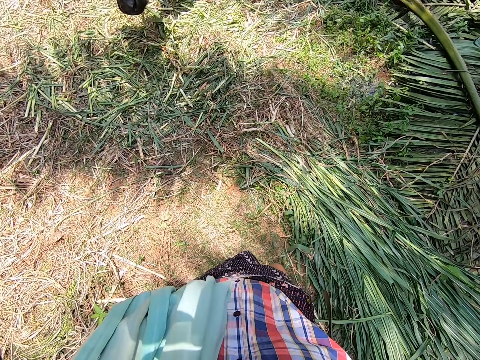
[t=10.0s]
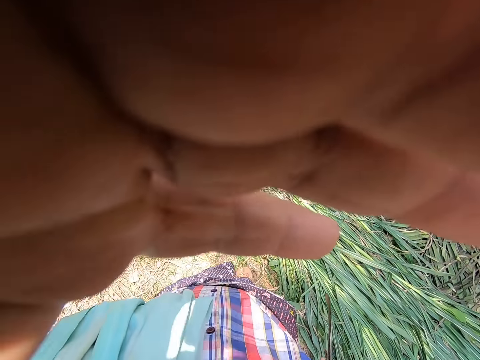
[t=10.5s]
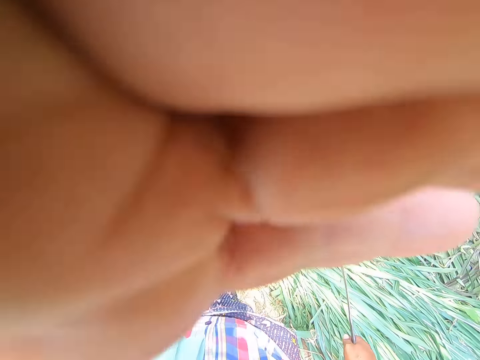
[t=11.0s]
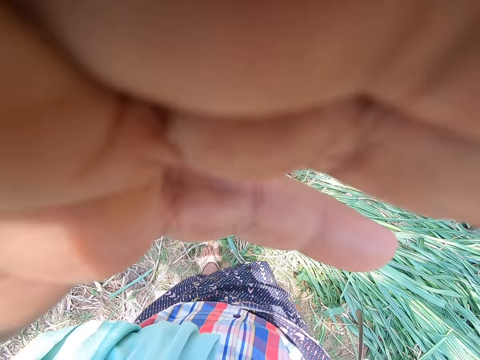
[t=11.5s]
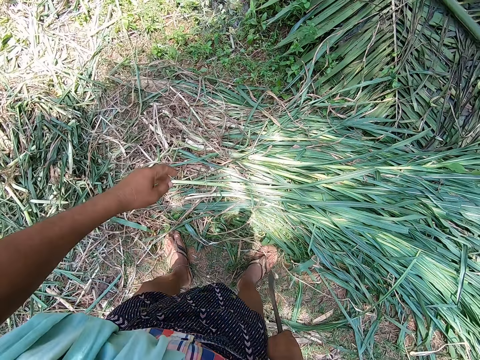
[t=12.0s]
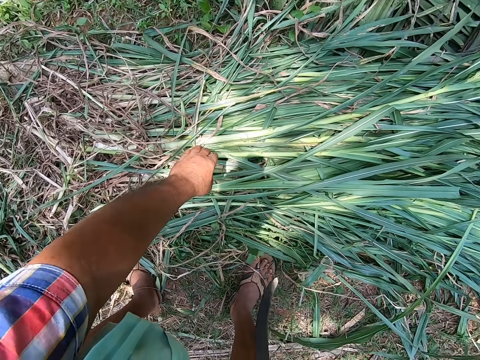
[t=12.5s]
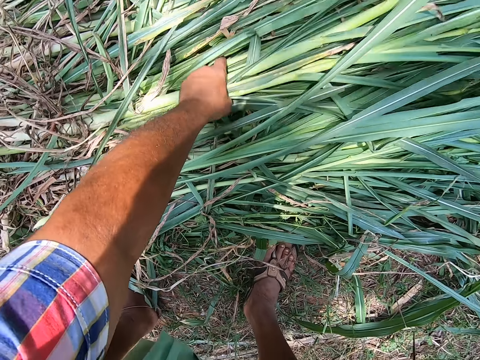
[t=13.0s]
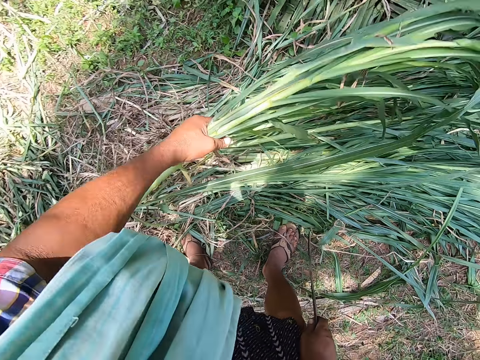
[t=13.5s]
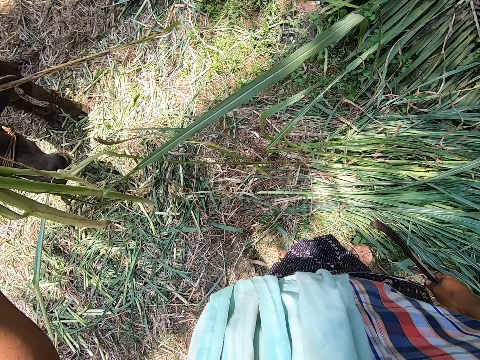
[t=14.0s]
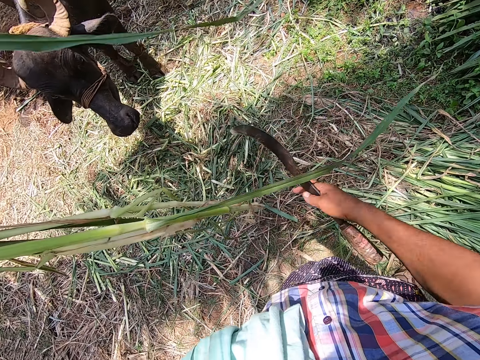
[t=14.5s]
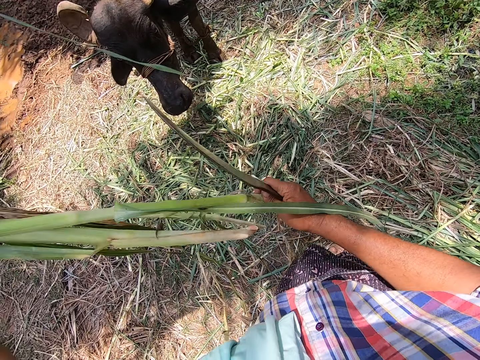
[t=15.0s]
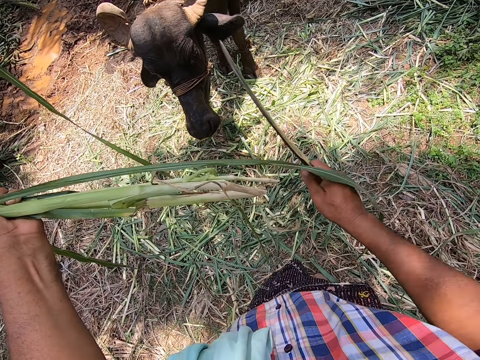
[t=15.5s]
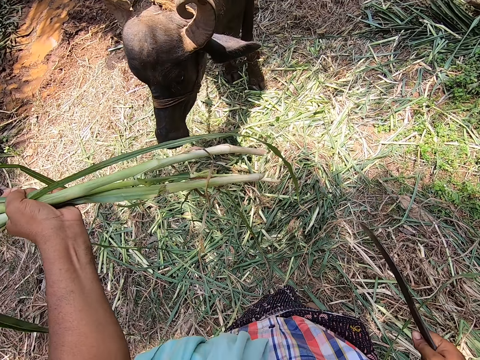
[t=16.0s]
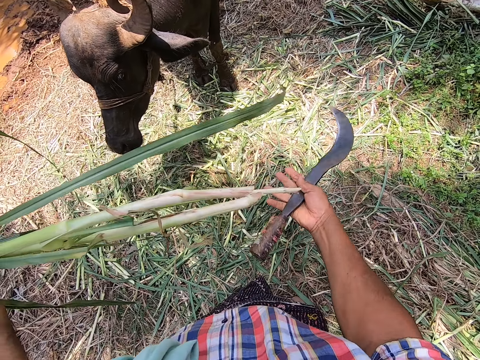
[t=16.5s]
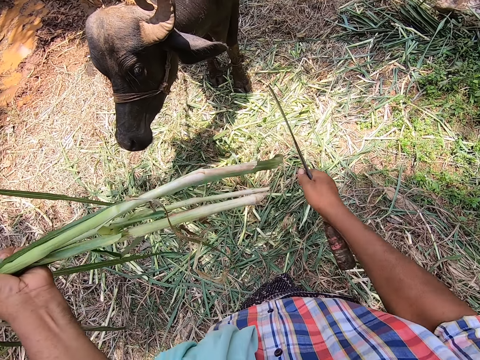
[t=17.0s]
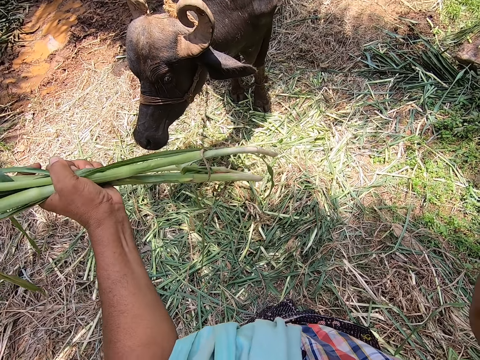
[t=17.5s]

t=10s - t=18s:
The camera wearer sets the camera. They pick the maize plants or napier grass on the floor.

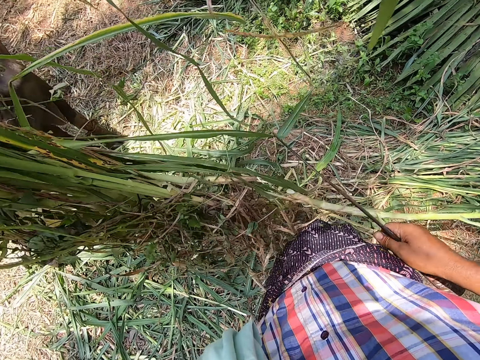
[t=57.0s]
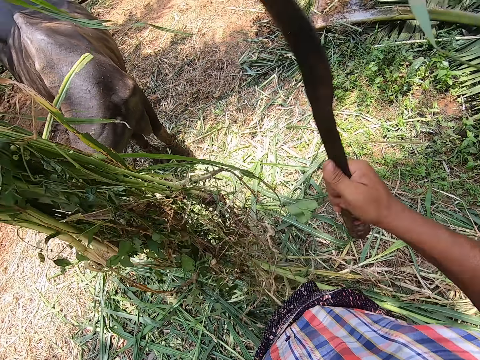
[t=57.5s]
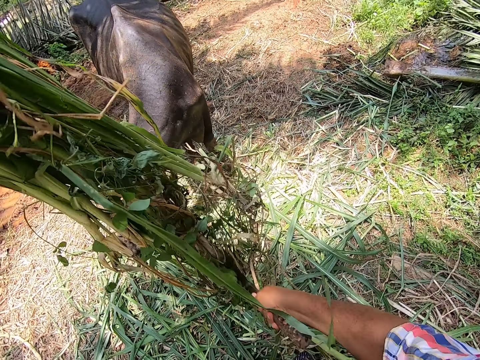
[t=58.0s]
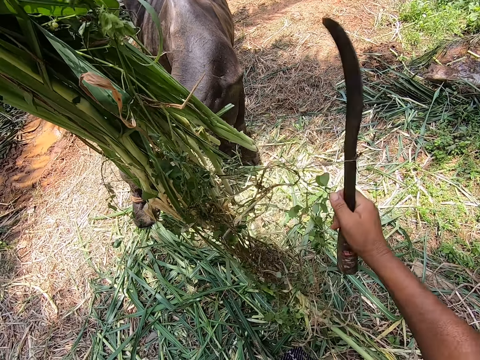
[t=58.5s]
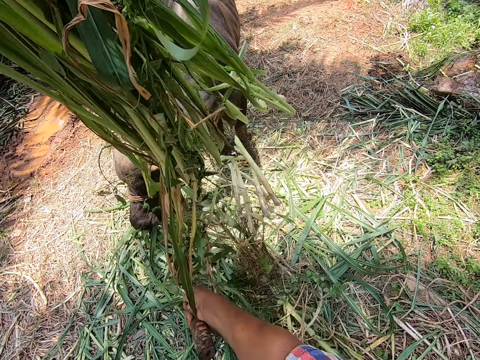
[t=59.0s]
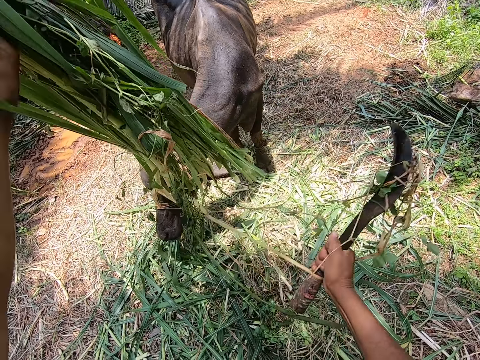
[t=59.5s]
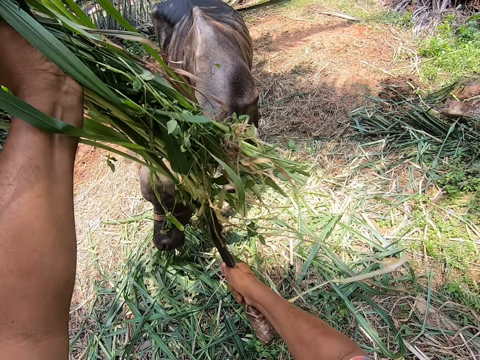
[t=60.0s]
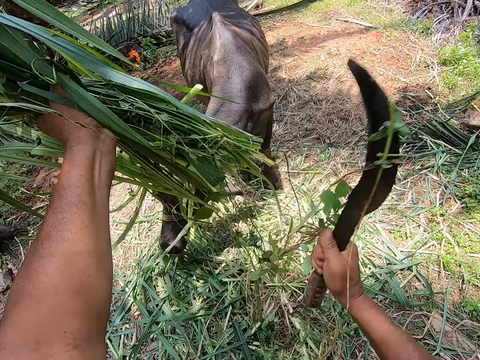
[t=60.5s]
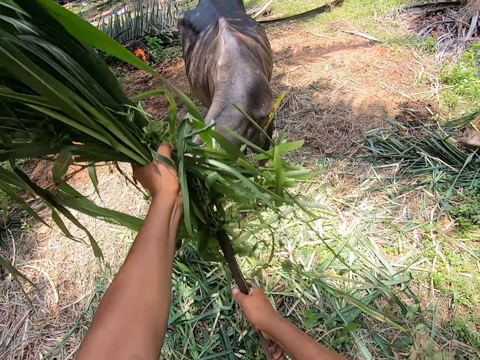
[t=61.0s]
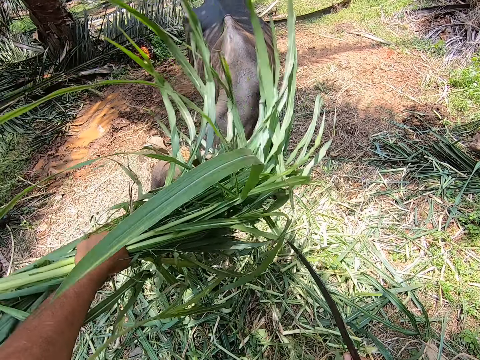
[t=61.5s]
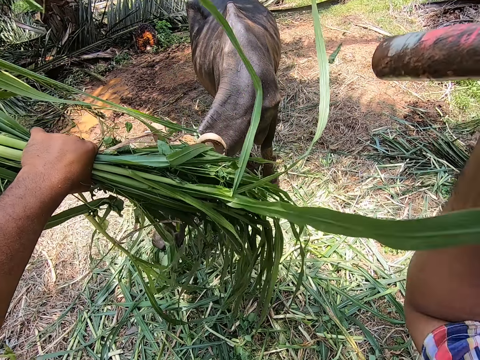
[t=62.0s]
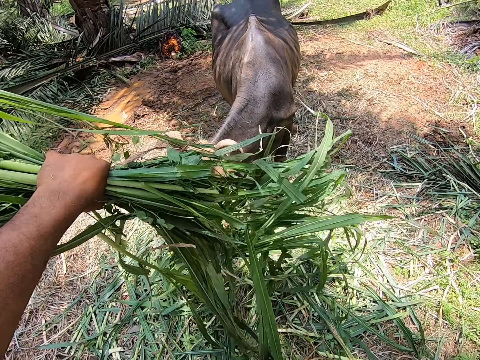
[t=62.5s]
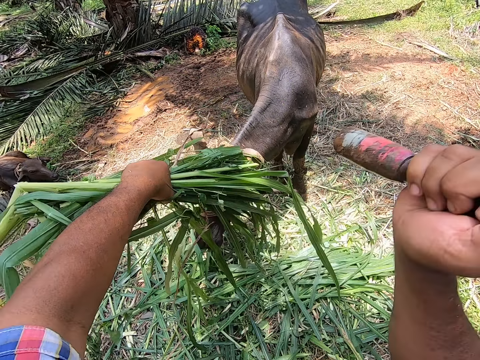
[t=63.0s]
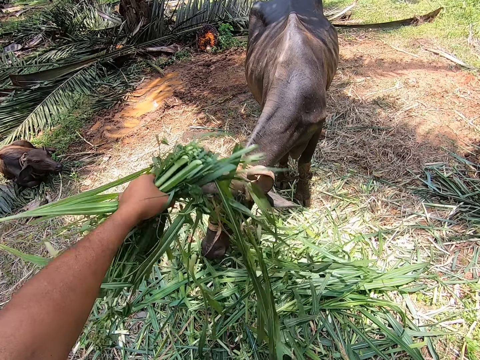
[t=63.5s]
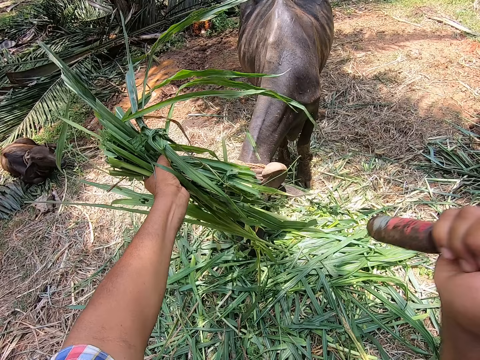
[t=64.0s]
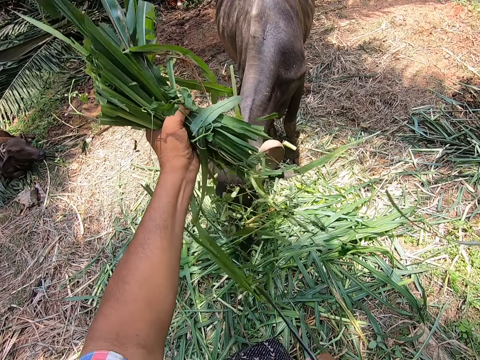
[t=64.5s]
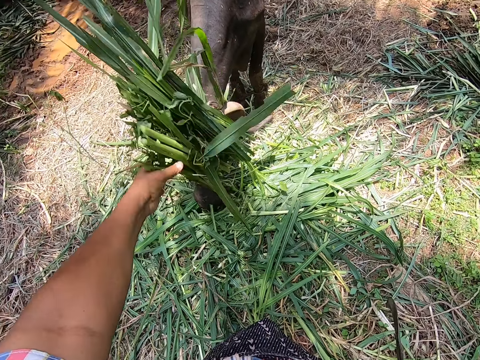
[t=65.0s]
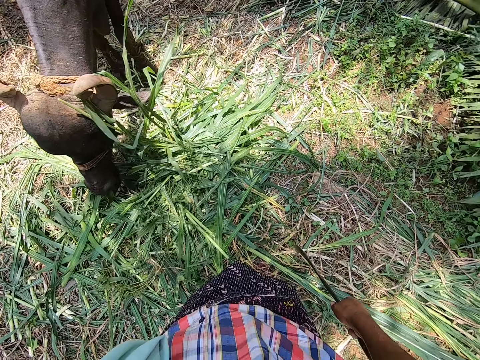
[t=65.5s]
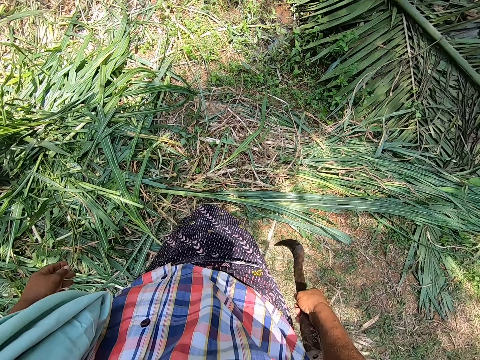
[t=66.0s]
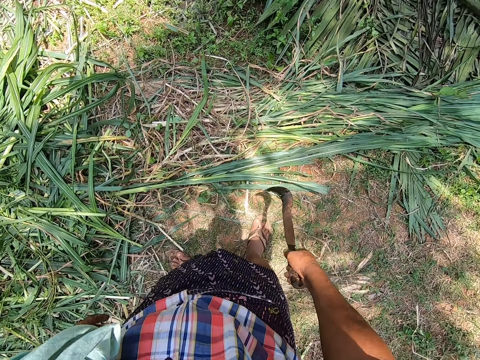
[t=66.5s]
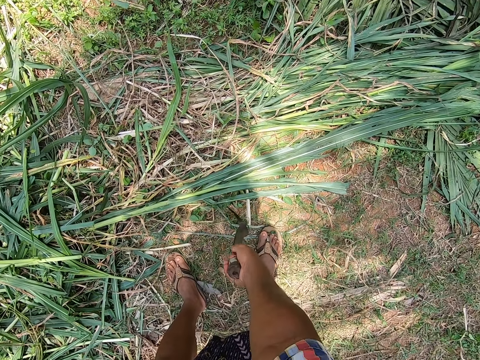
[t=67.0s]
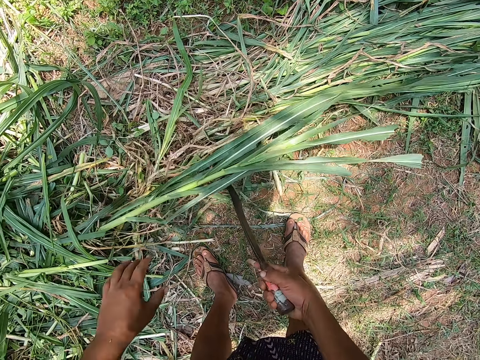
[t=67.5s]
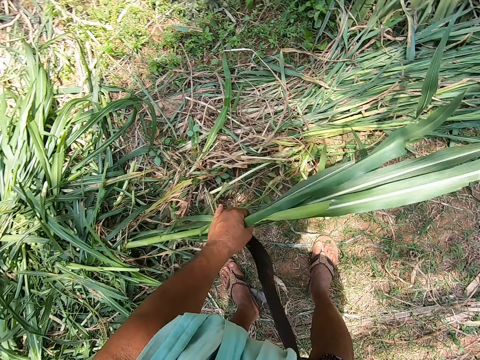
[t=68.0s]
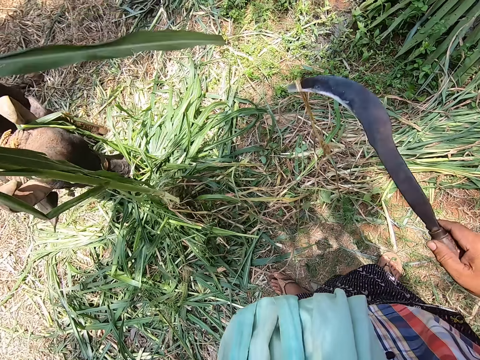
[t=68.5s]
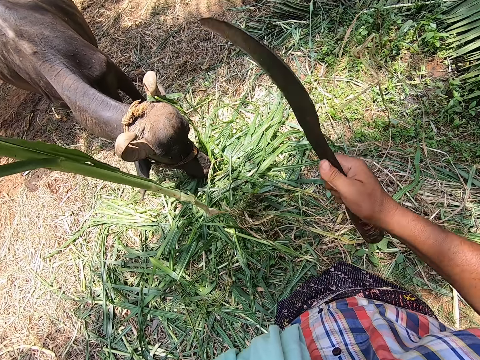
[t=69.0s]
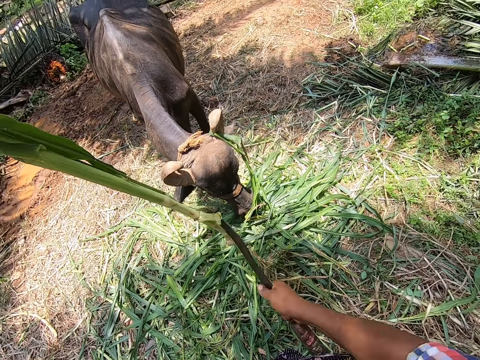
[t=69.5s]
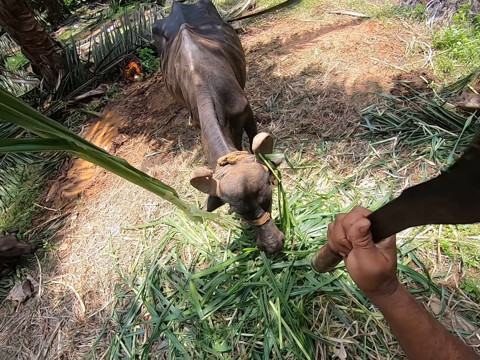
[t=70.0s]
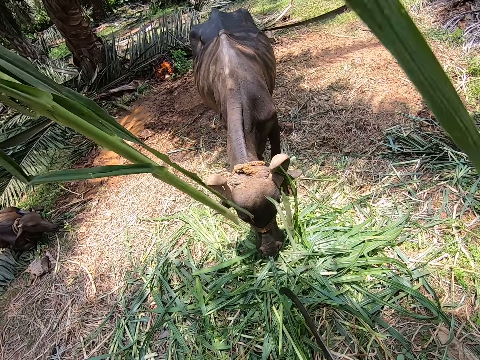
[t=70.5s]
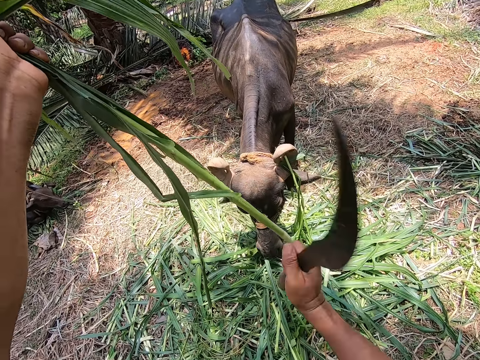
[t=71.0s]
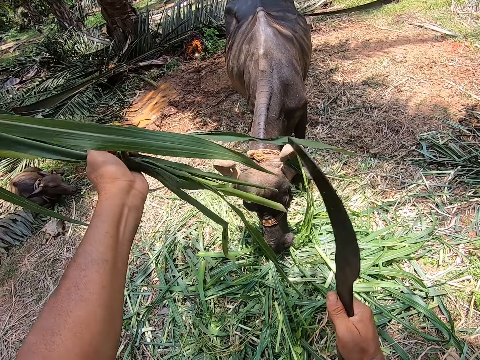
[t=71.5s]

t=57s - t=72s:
The camera wearer cuts the napier grass or maize plants with a hand sickle tool. They throw the napier grass on the ground. They pick the napier grass from the floor and cut the napier grass with the hand sickle tool.

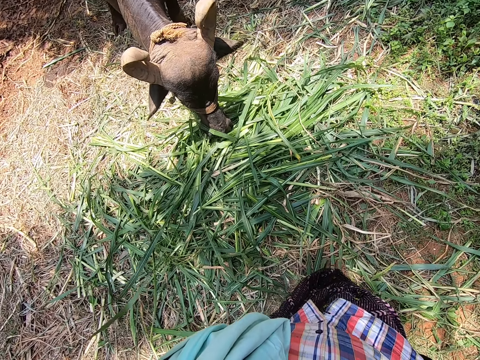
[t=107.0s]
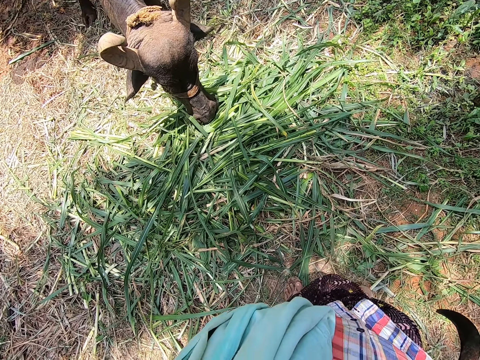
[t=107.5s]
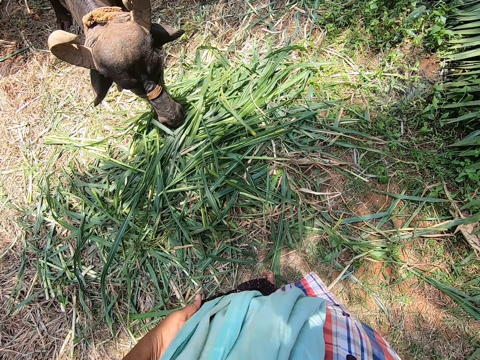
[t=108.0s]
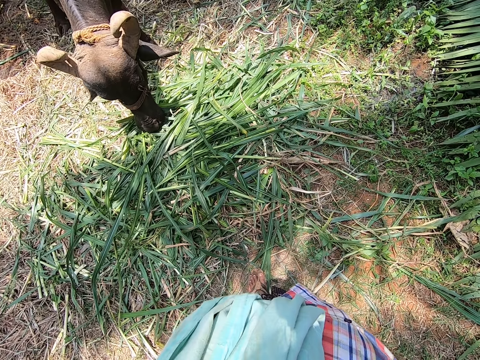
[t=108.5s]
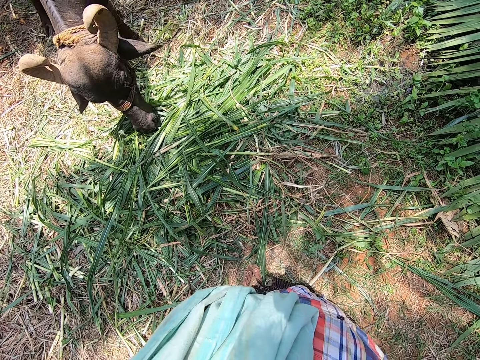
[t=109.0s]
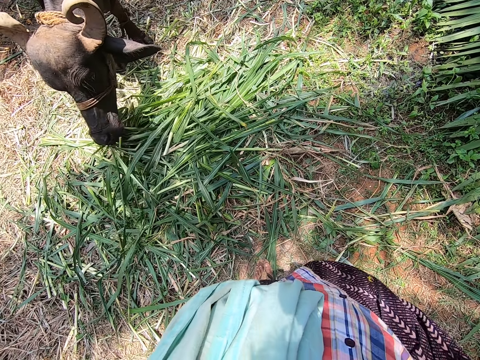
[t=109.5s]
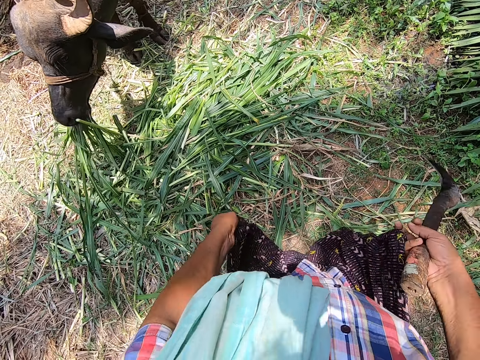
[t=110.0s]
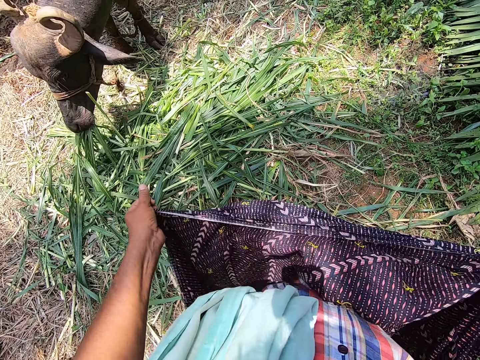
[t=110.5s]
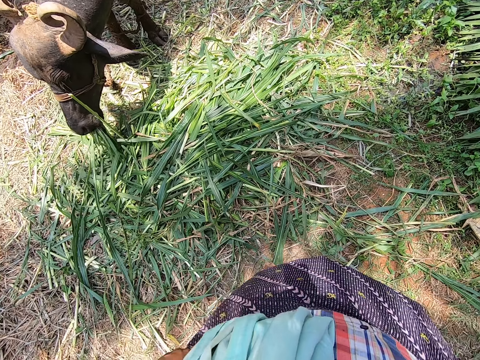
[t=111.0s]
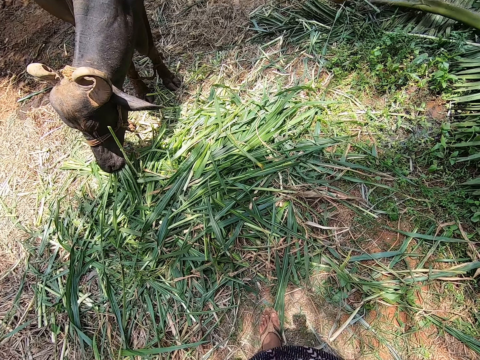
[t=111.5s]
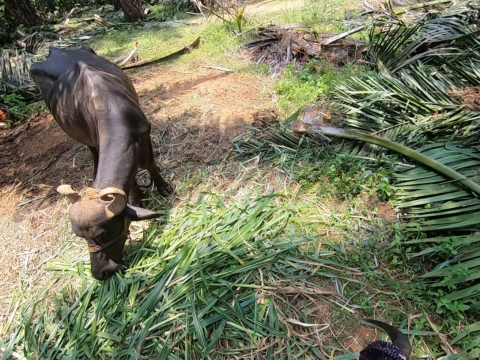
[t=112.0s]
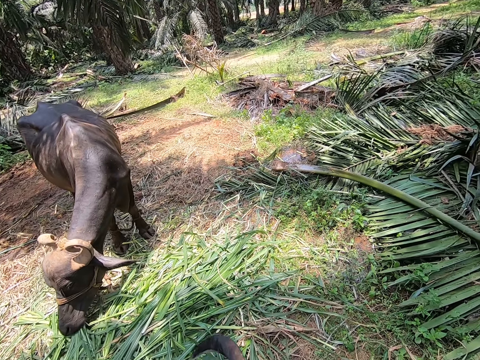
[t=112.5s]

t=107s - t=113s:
The camera wearer looks at the cow. He adjusts his cloth.
